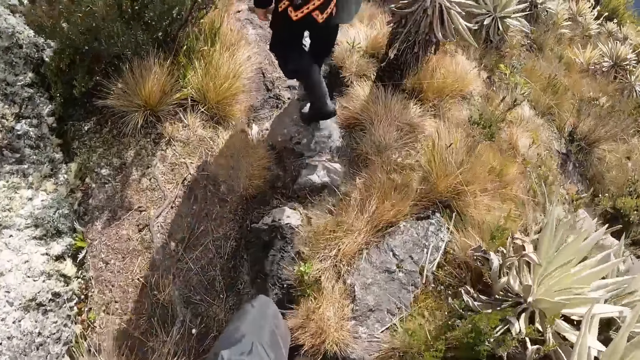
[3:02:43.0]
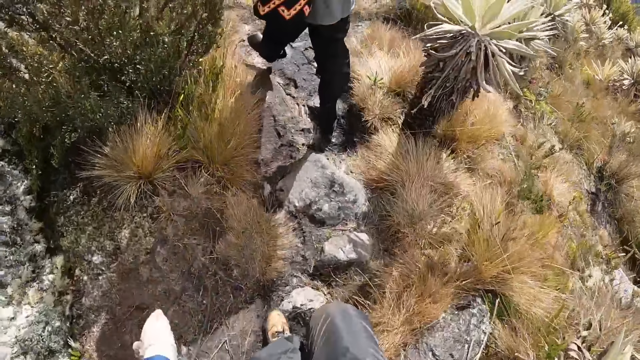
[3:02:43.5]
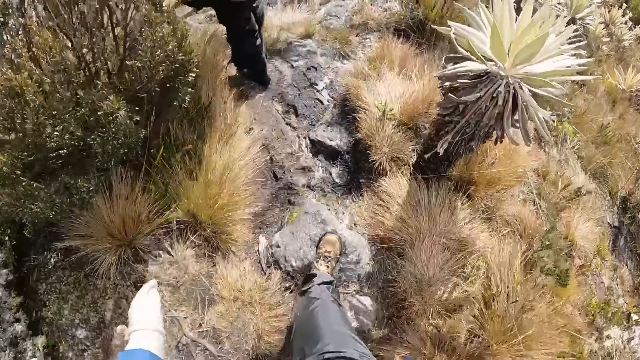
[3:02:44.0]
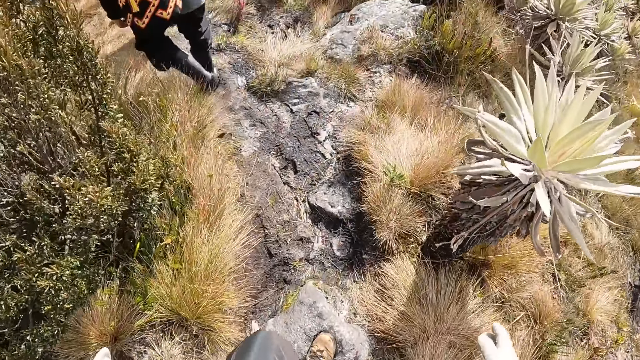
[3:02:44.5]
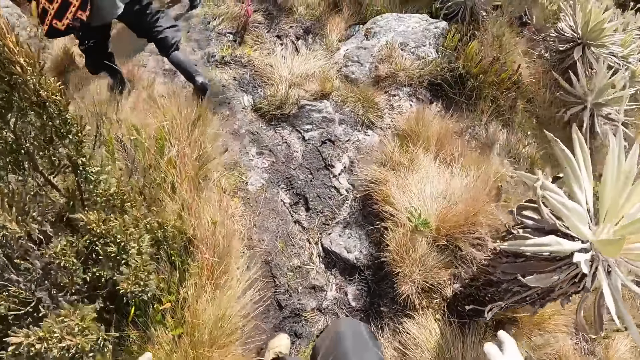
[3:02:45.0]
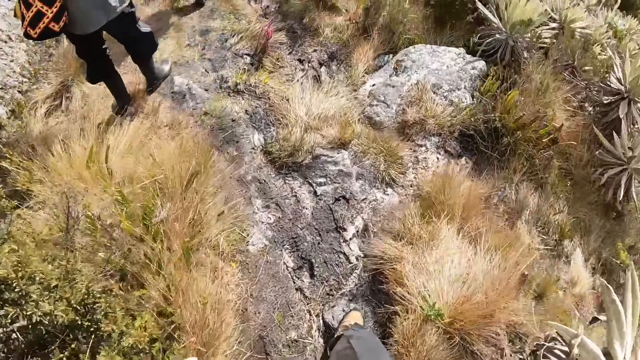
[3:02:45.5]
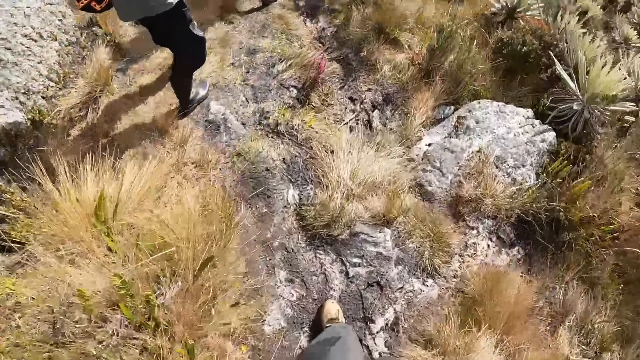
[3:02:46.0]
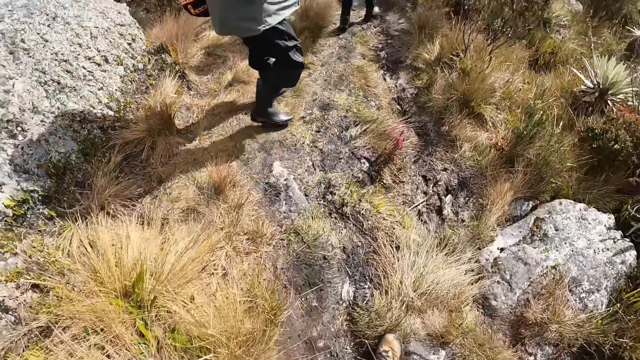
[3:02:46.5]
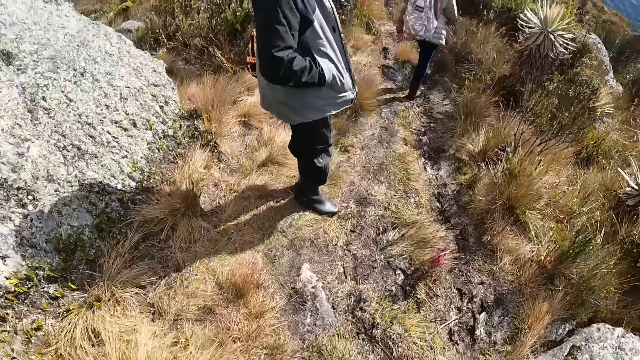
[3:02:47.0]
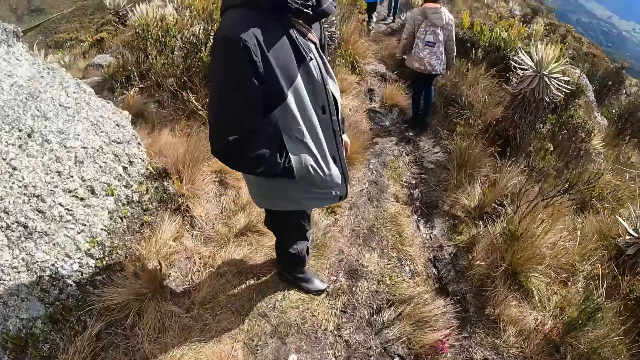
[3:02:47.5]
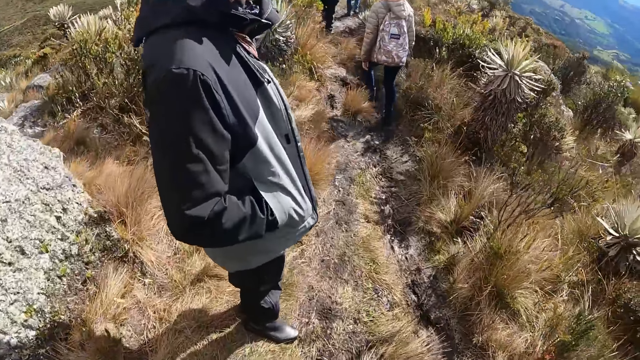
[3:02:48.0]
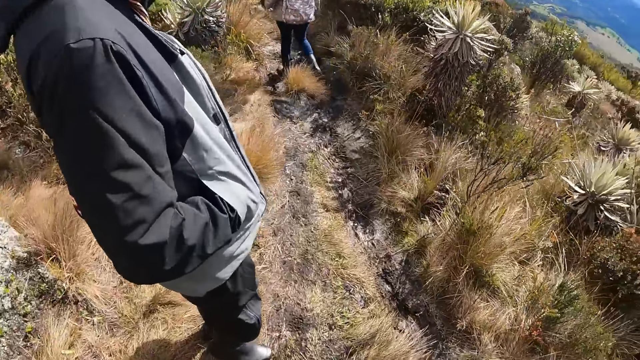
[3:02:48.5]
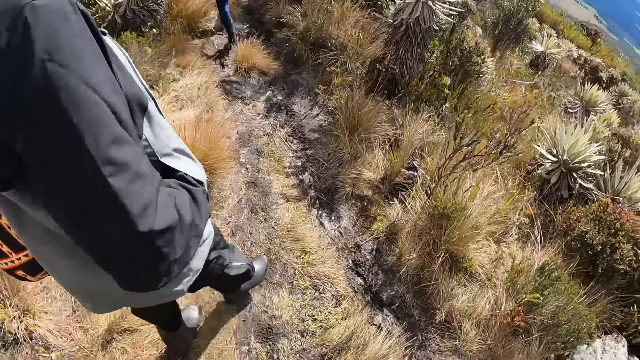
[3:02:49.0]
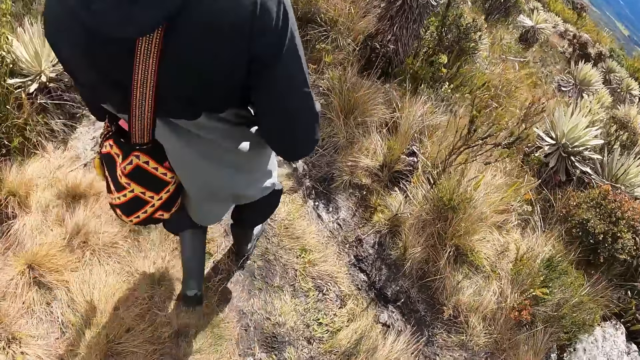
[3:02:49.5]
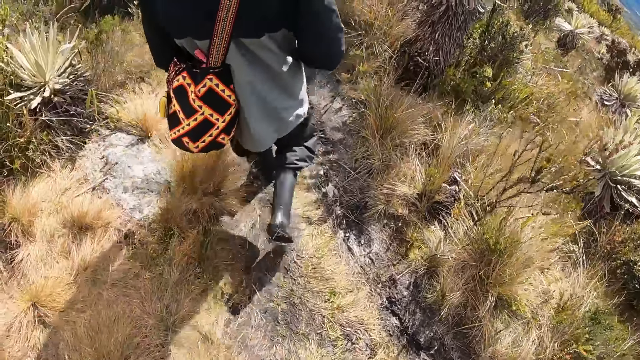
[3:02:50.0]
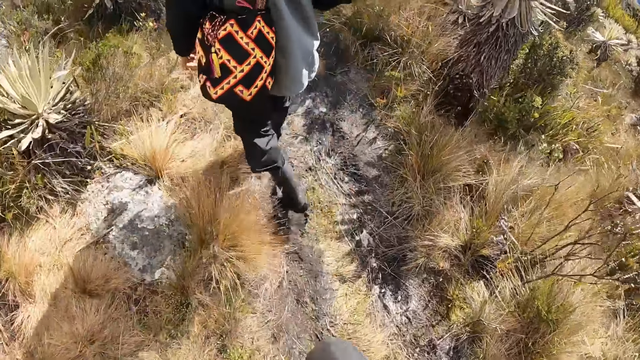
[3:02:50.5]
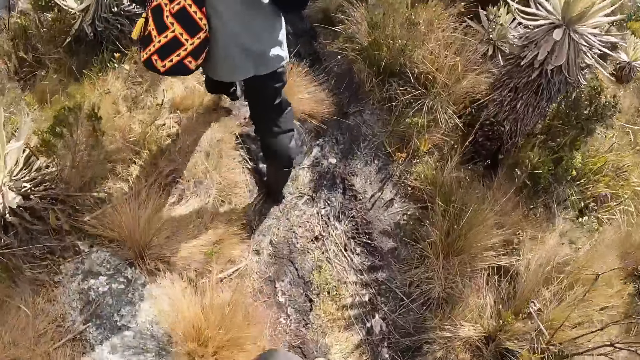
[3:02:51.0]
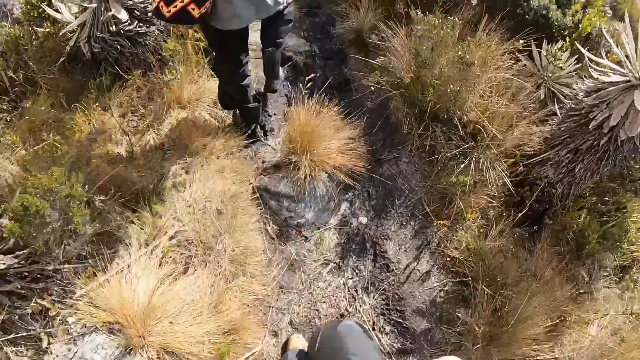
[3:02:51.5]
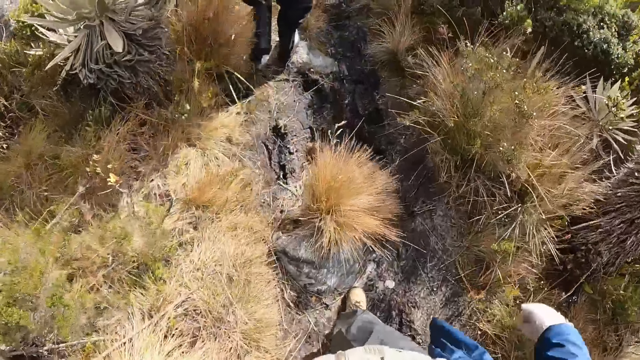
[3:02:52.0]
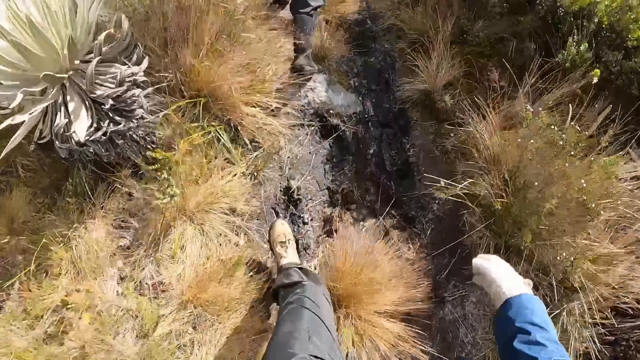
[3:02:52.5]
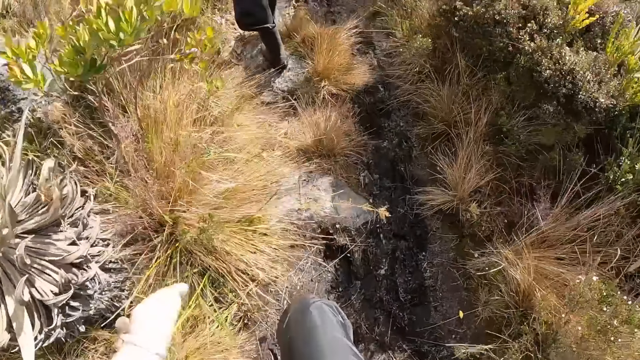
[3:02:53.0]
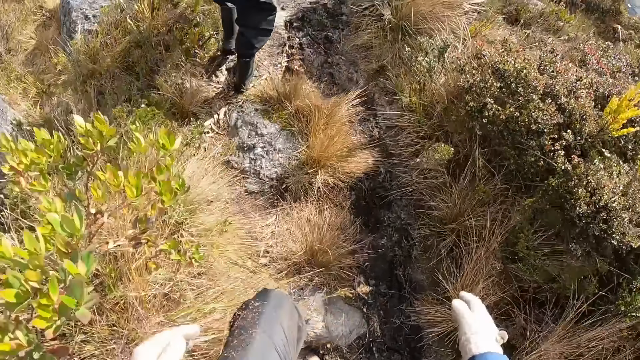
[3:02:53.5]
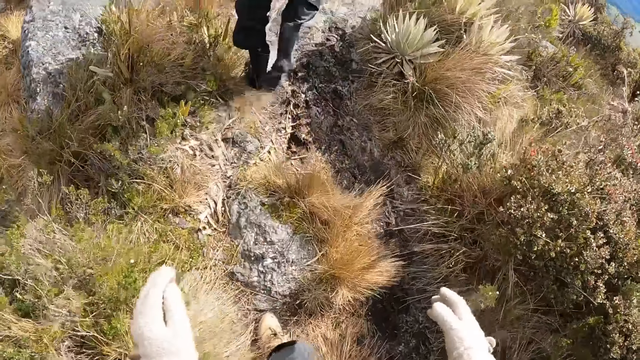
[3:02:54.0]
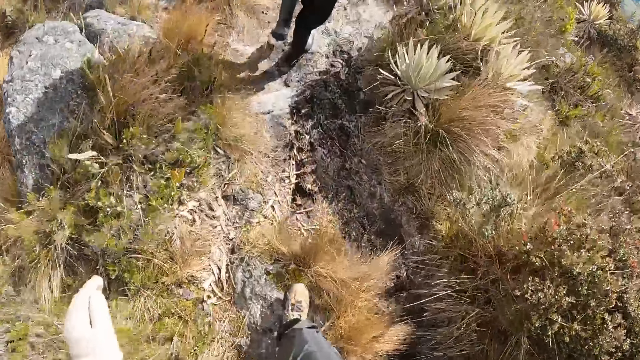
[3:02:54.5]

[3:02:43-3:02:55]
A woman hikes on a hill. A man looks around. The man hikes on a hill.

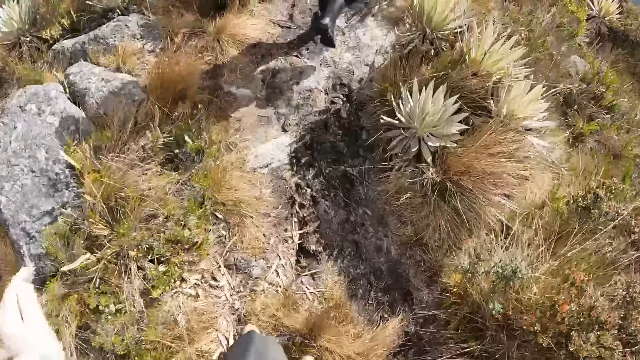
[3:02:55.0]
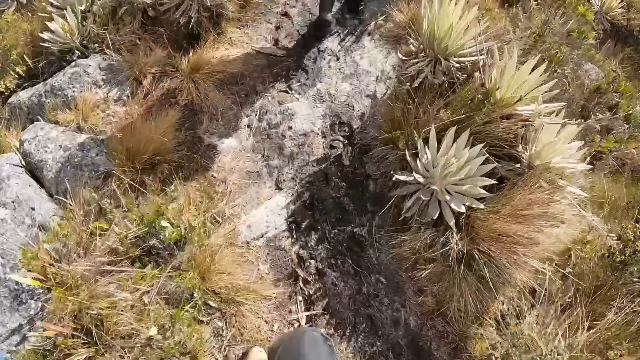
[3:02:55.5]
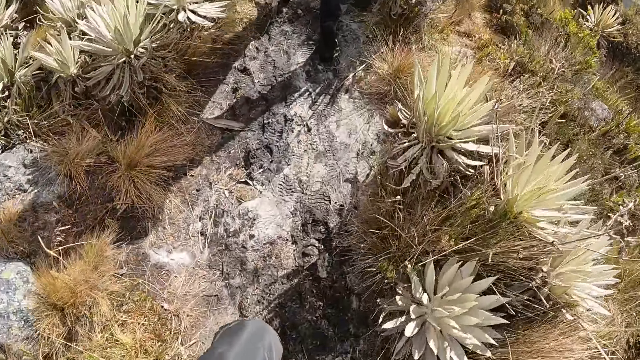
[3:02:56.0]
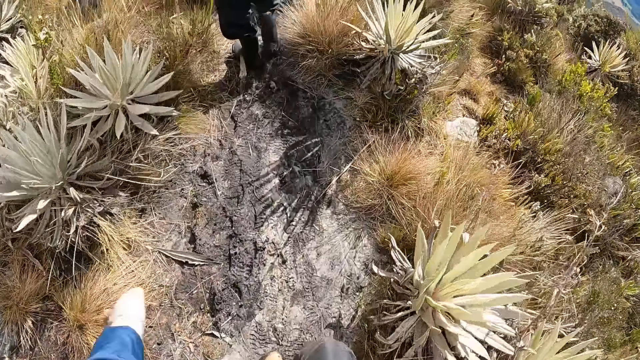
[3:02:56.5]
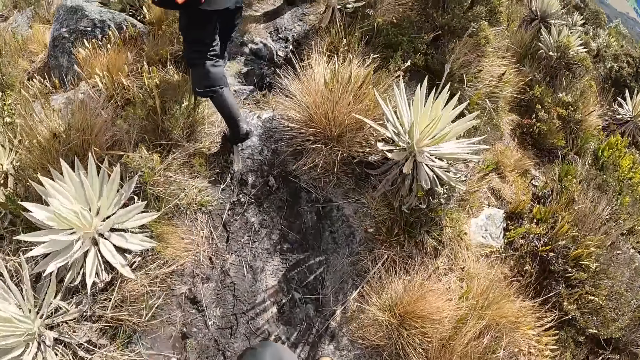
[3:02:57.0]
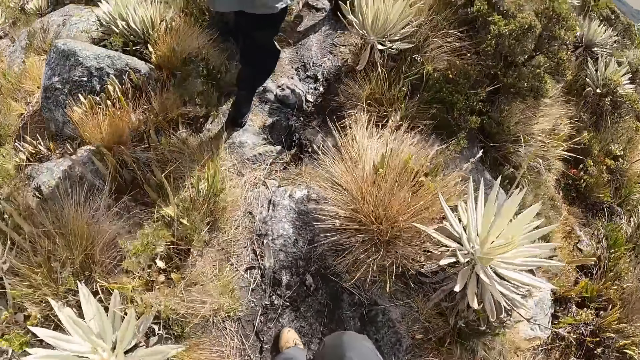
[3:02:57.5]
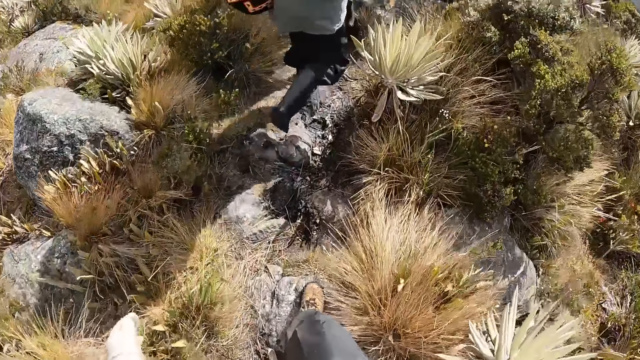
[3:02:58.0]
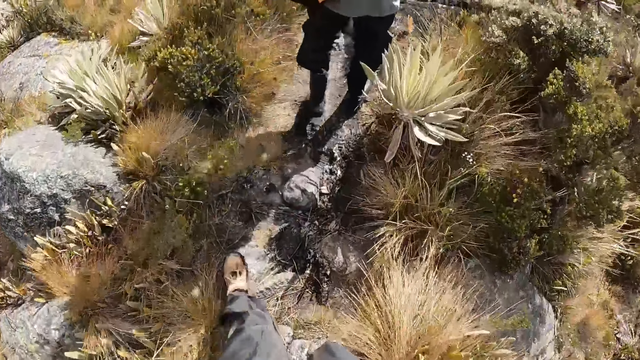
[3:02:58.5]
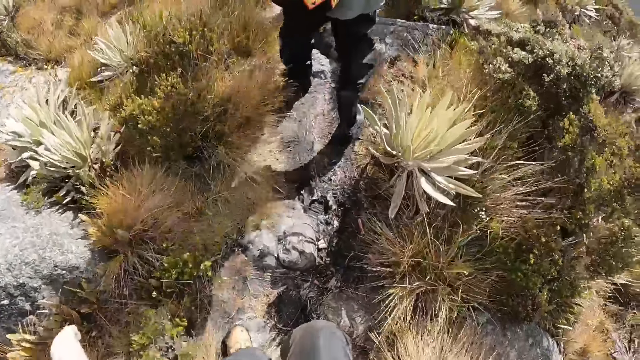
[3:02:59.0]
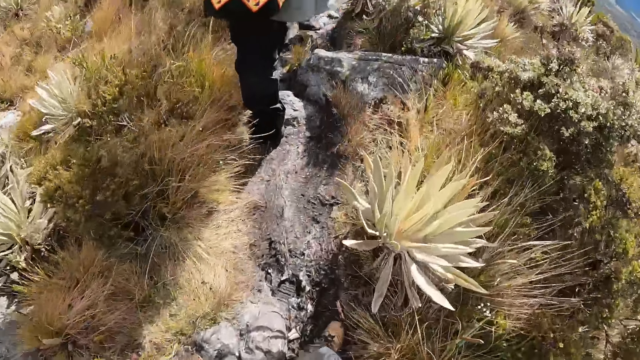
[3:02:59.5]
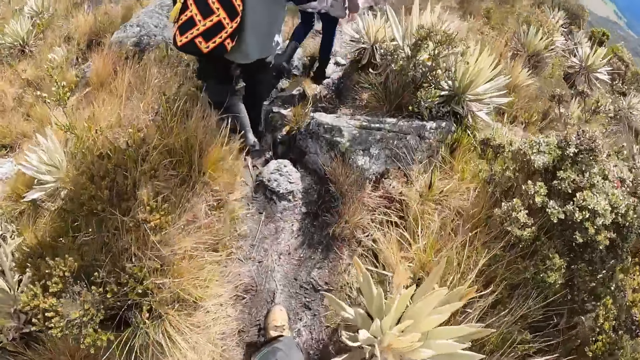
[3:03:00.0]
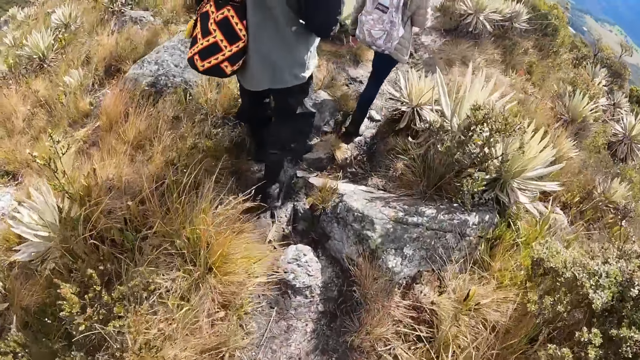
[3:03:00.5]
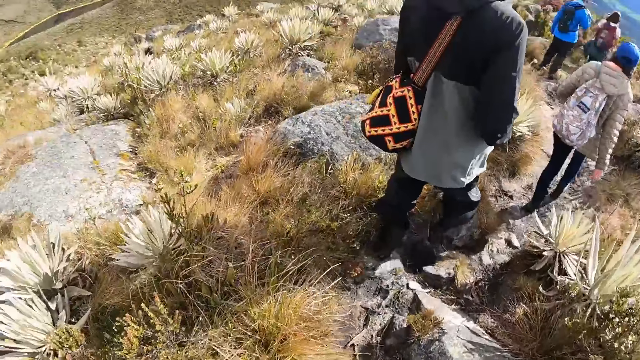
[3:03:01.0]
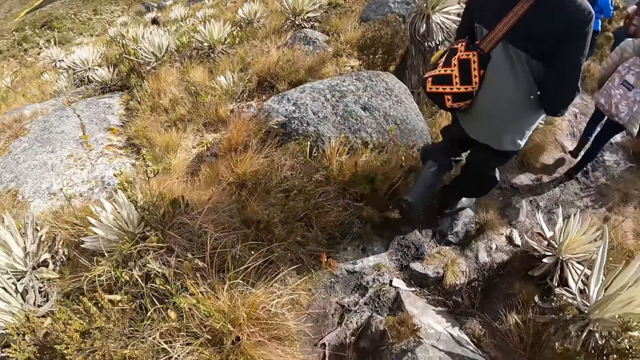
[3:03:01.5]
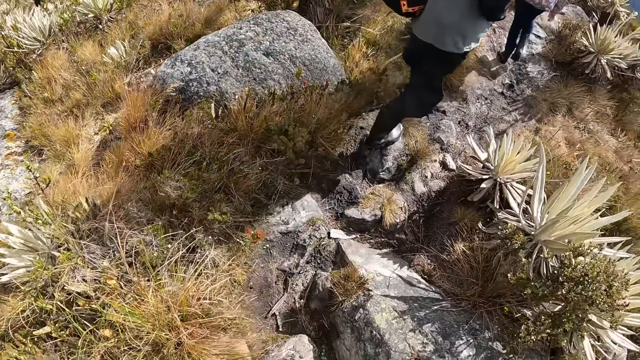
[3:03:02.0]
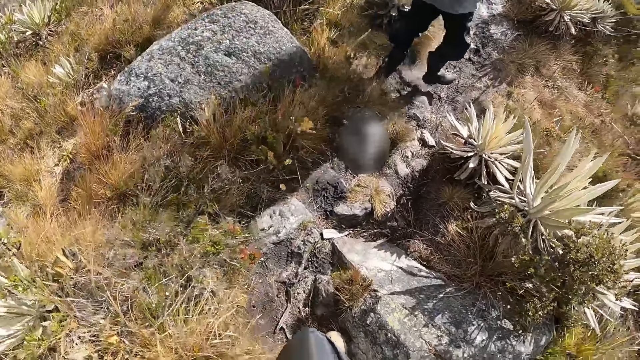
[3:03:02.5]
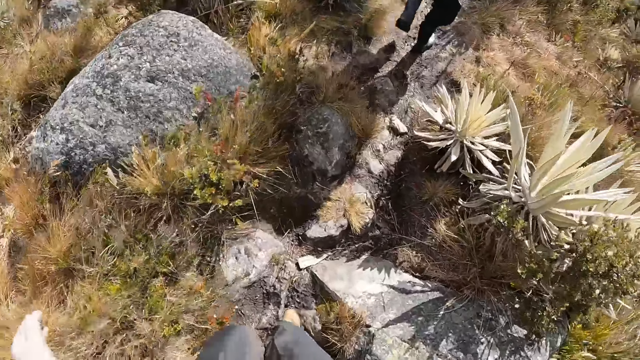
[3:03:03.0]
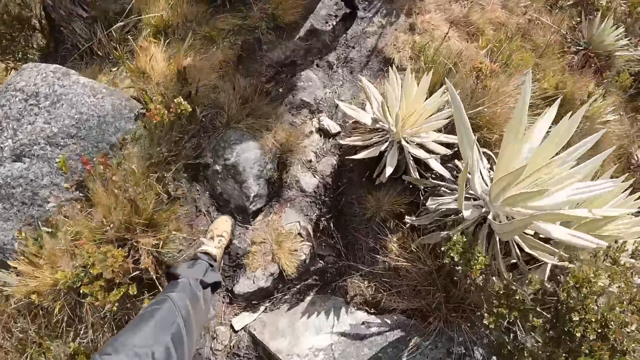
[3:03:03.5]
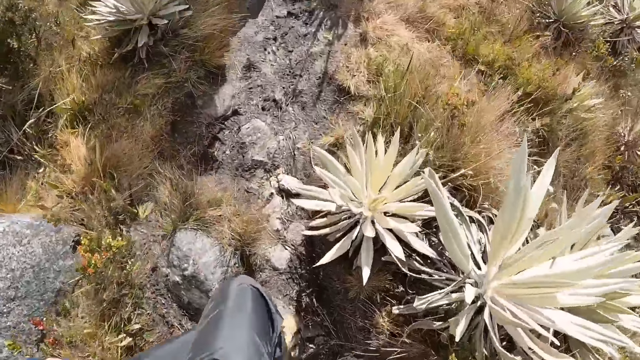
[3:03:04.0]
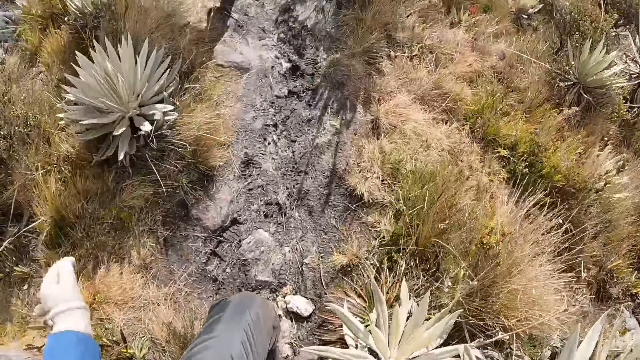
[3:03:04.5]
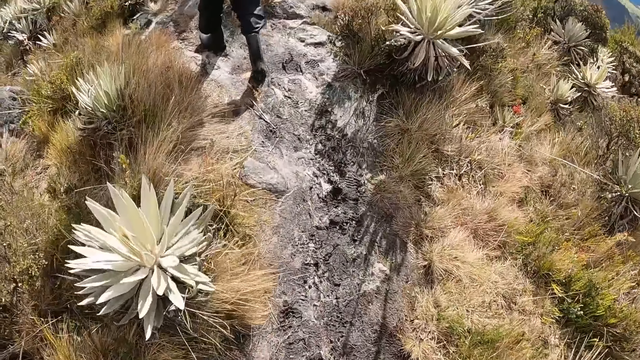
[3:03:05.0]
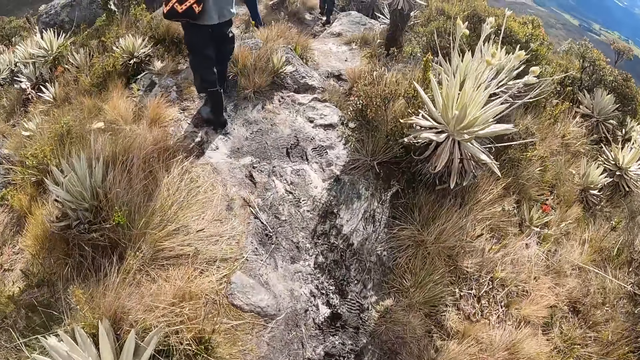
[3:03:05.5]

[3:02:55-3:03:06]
A woman hikes on a hill. The woman walks around.
